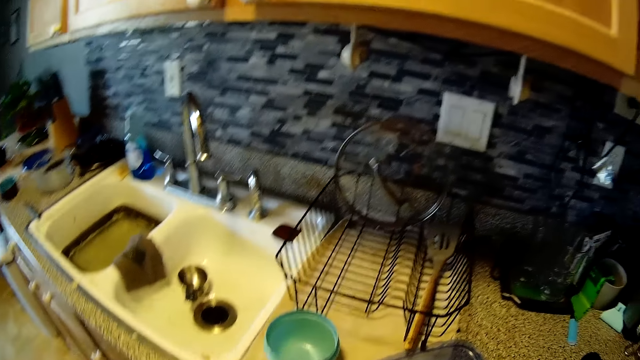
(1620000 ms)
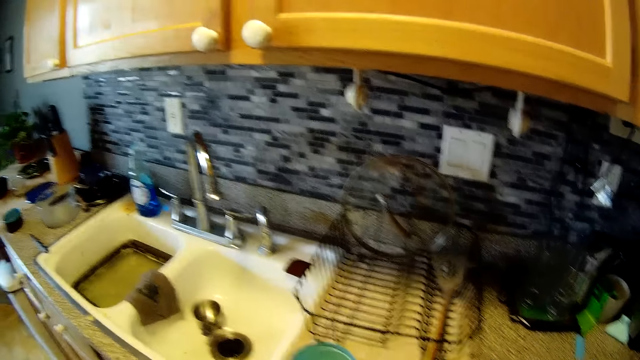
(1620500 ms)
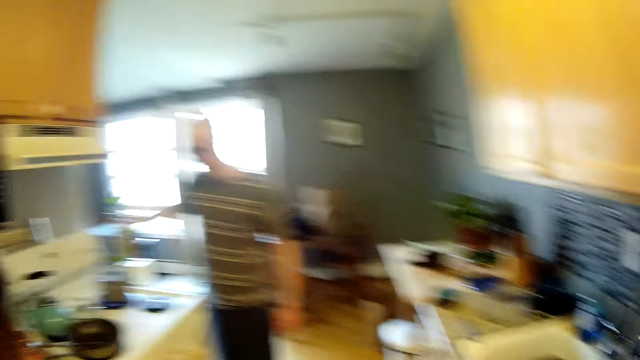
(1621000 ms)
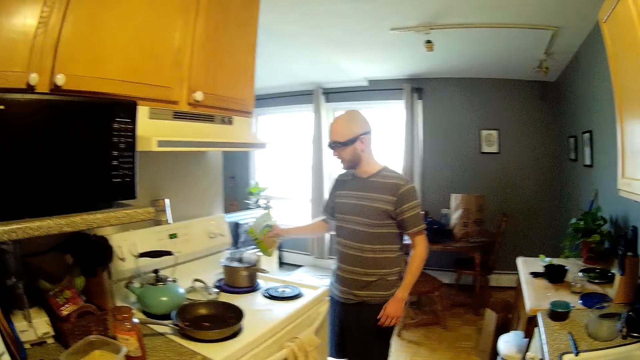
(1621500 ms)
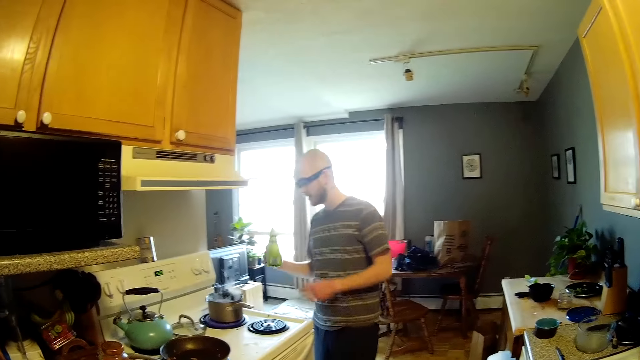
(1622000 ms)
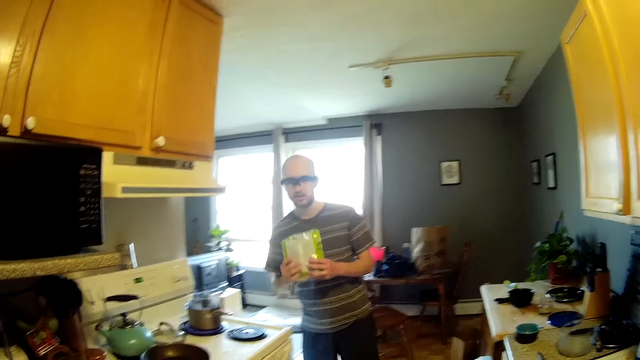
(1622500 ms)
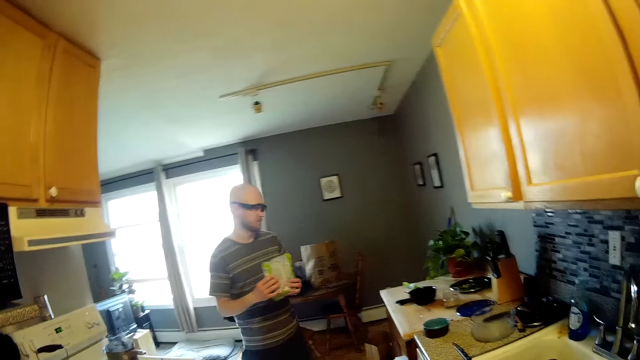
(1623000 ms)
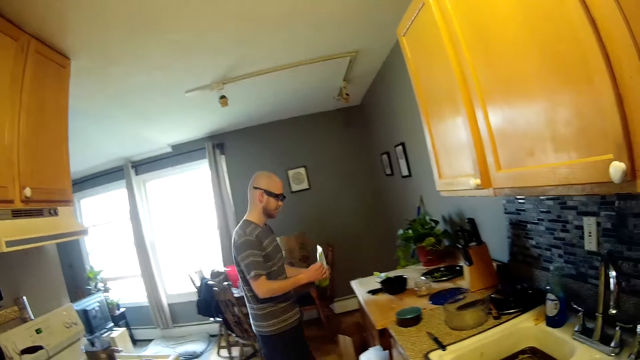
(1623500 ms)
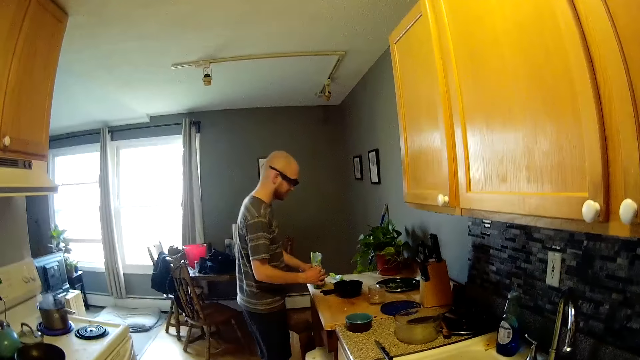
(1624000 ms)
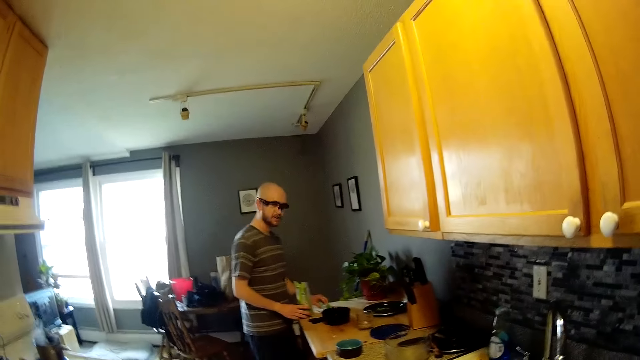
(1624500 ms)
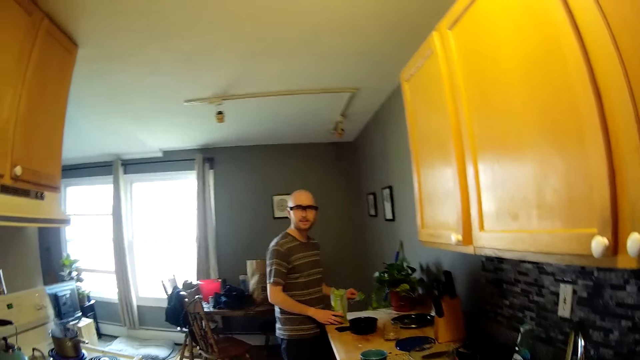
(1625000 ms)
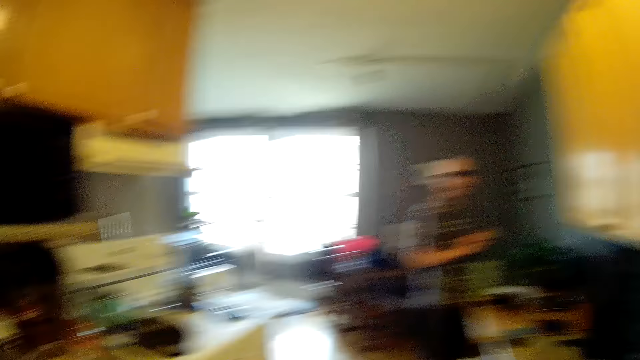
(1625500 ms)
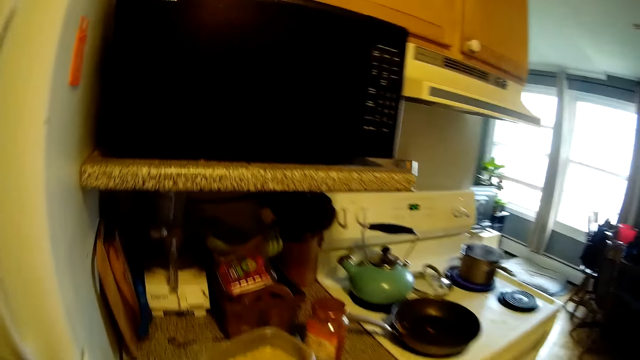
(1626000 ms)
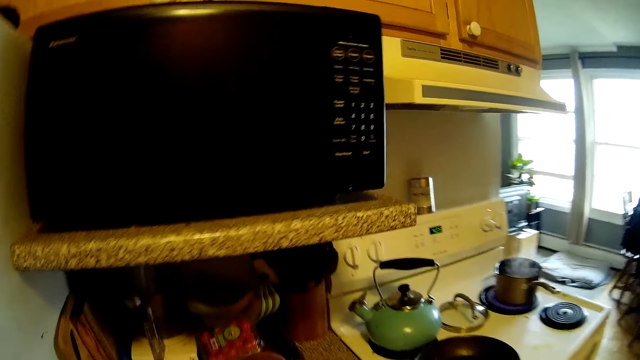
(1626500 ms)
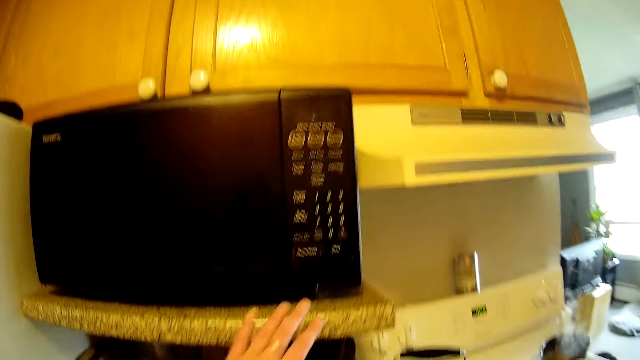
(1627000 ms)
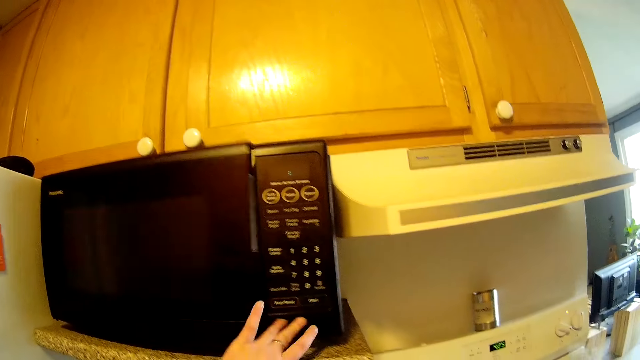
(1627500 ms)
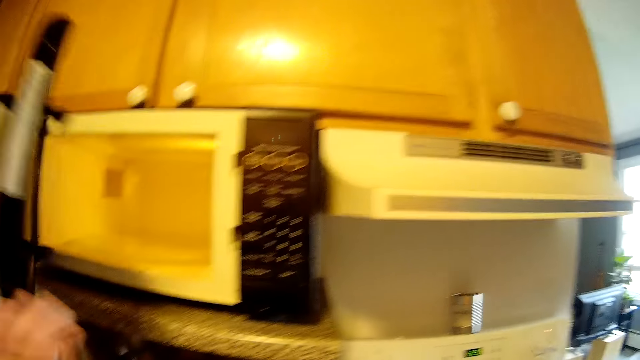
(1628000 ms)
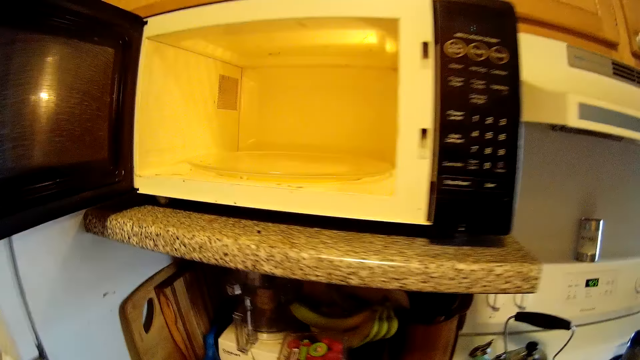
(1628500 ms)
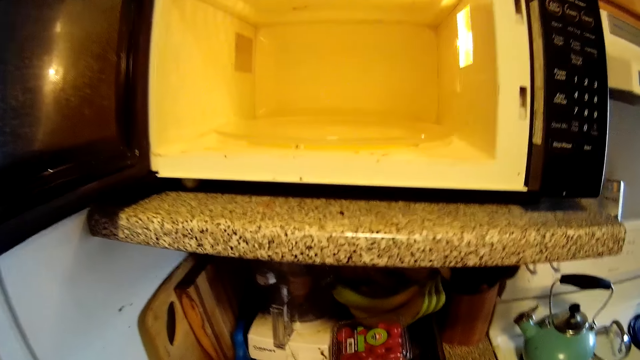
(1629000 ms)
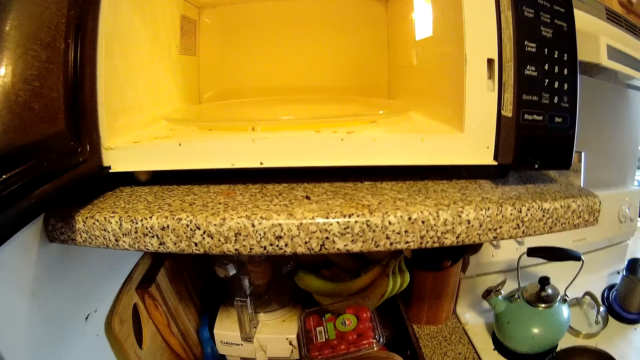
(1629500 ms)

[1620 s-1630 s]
The man pours rice from a packet of rice in his right hand into a pot on an electric cooker. The camera wearer looks at the man. The man drops the pack of rice on the kitchen countertop. The camera wearer talks to the man. The man picks up a peg from the kitchen countertop with his left hand. The man talks to the camera wearer. The camera wearer walks. She opens a microwave oven on a slab with her left hand.

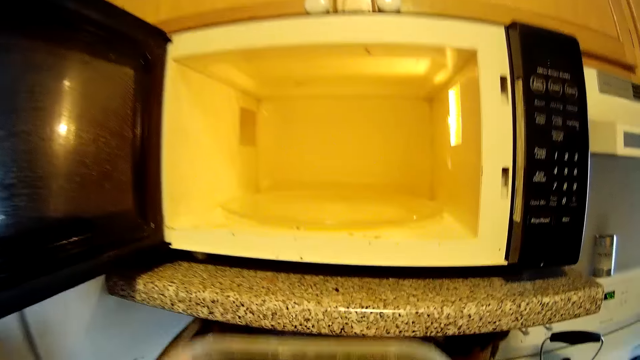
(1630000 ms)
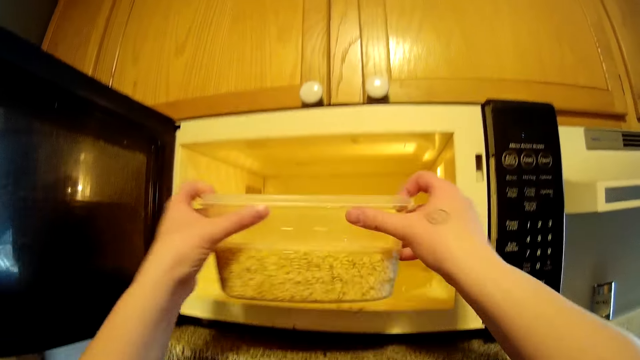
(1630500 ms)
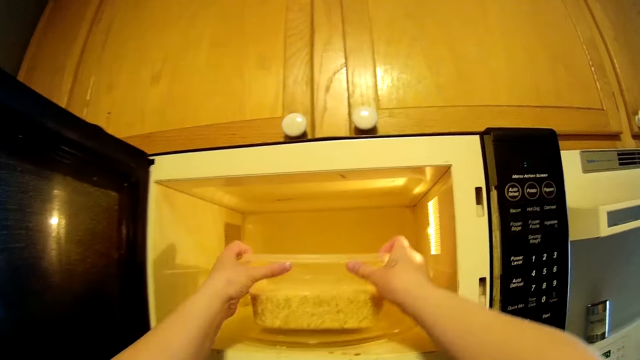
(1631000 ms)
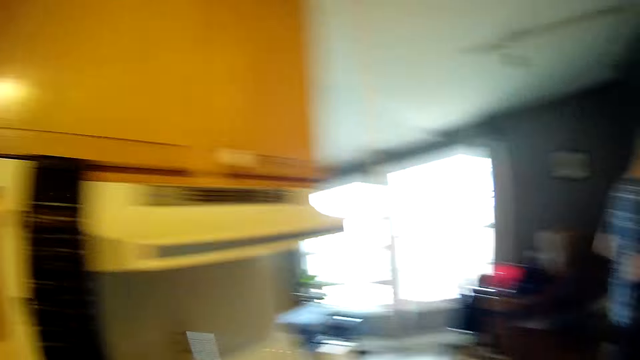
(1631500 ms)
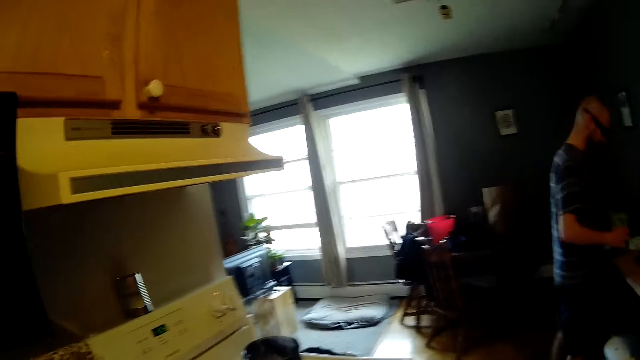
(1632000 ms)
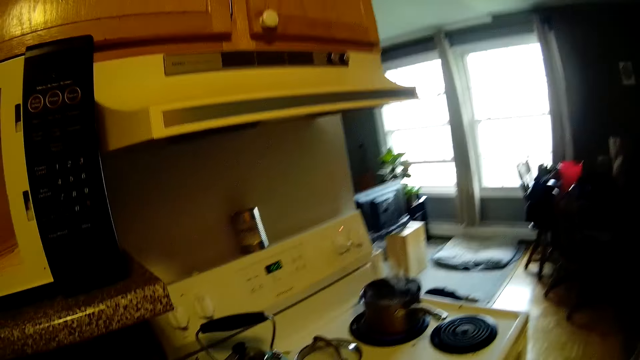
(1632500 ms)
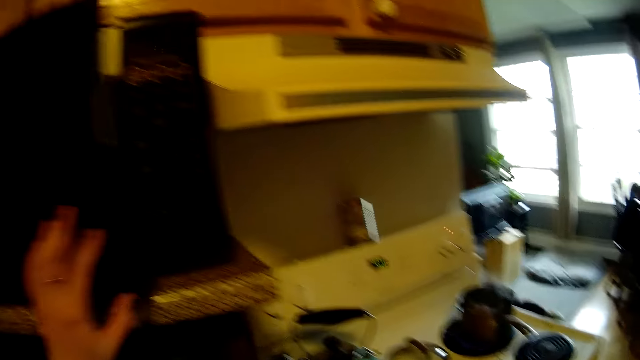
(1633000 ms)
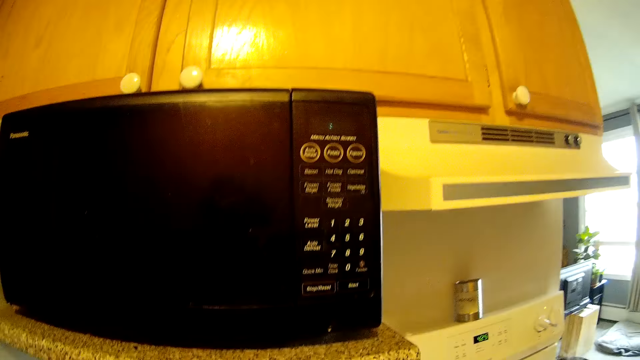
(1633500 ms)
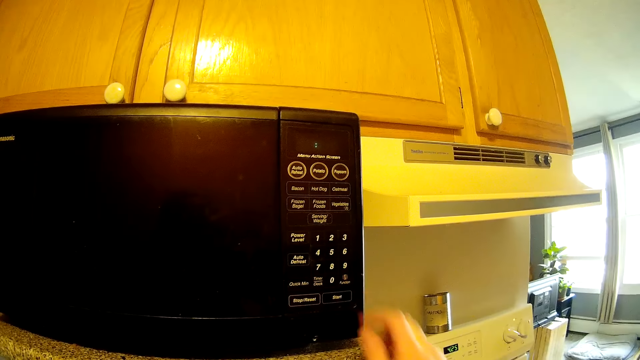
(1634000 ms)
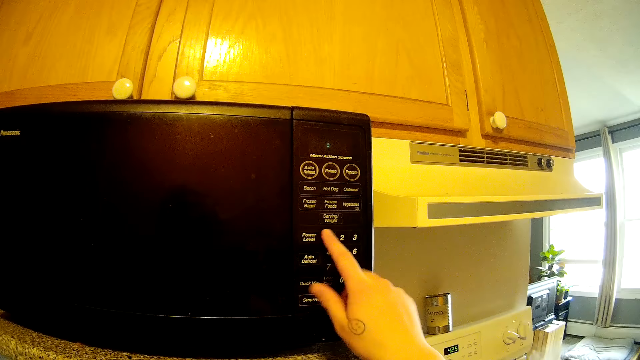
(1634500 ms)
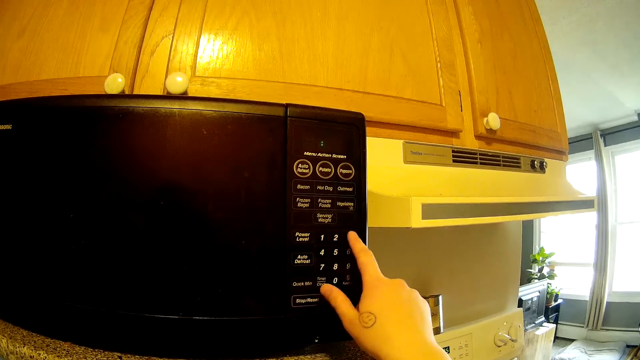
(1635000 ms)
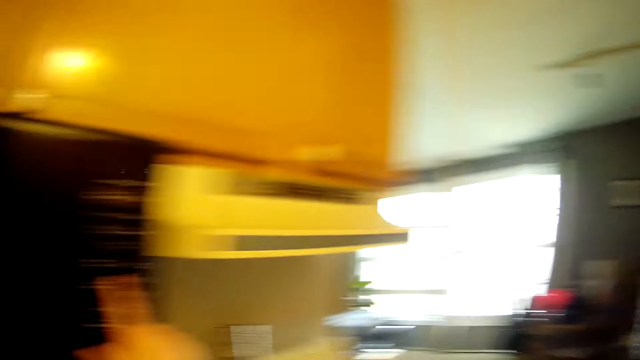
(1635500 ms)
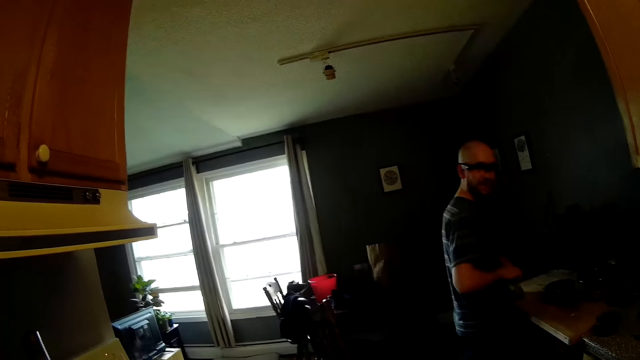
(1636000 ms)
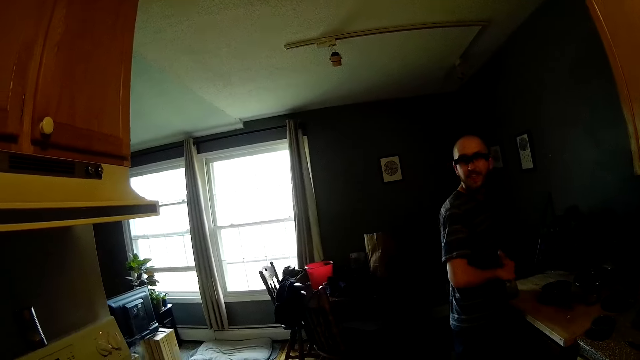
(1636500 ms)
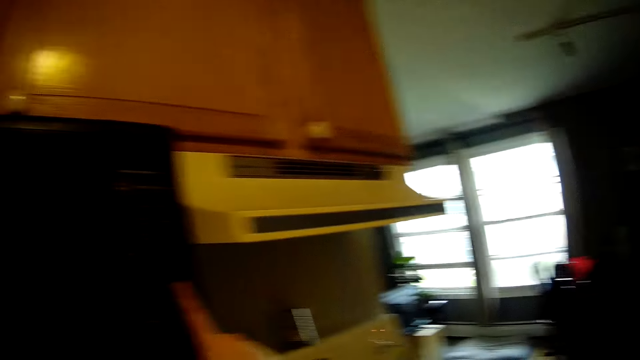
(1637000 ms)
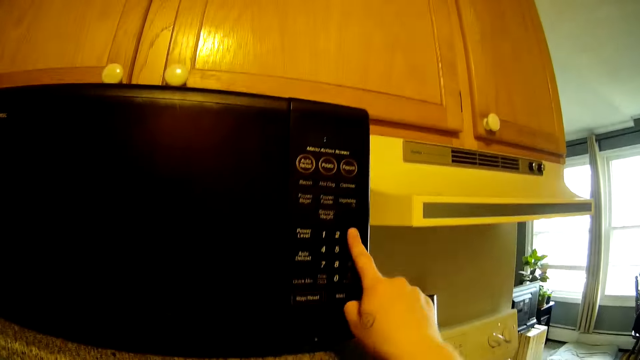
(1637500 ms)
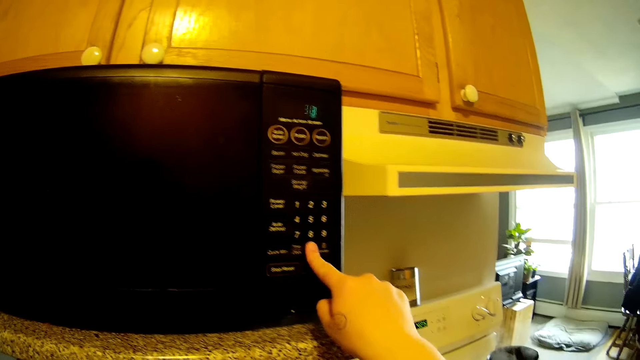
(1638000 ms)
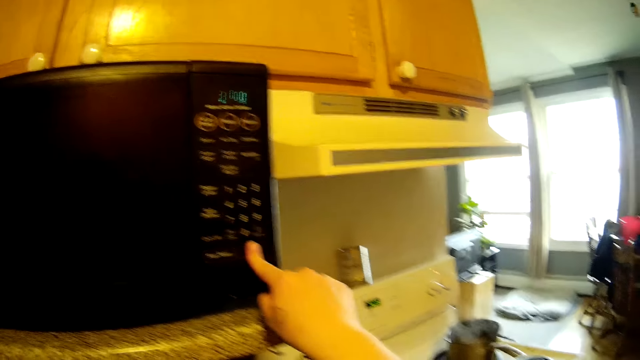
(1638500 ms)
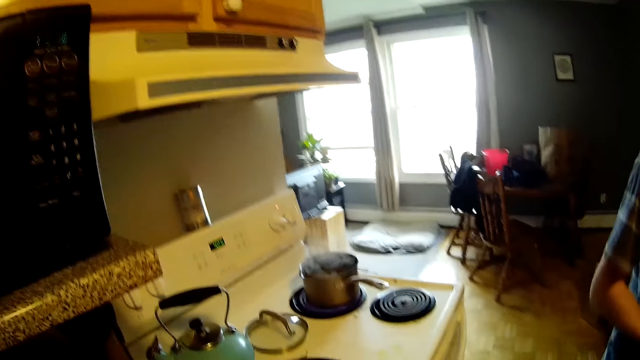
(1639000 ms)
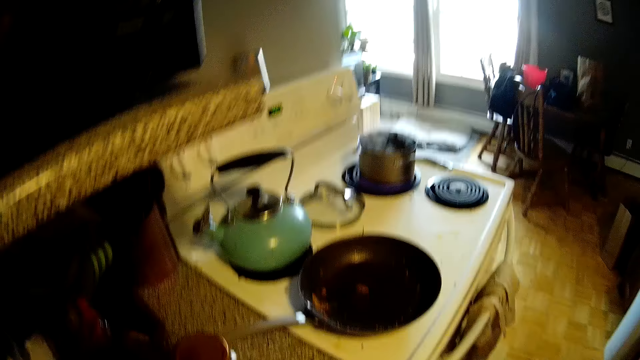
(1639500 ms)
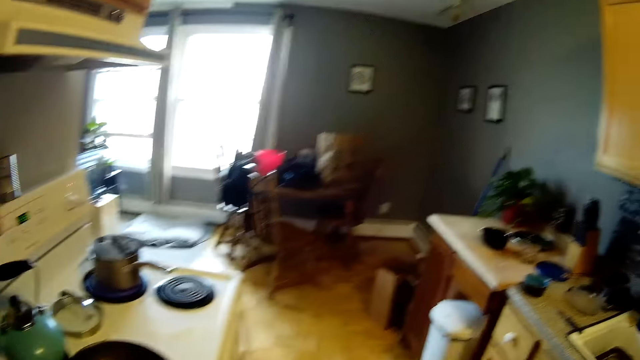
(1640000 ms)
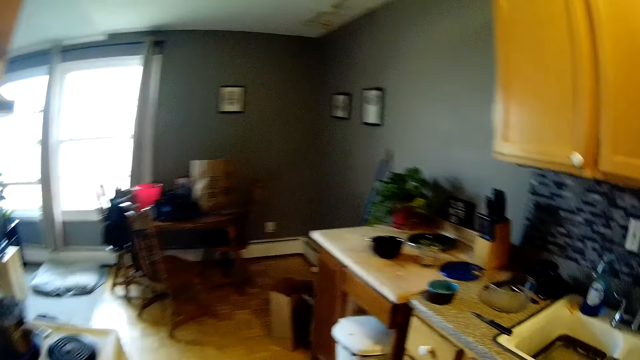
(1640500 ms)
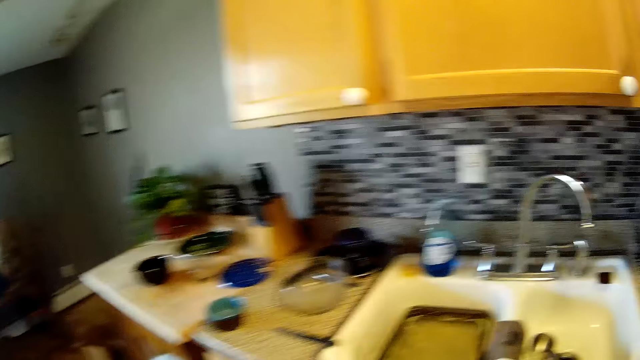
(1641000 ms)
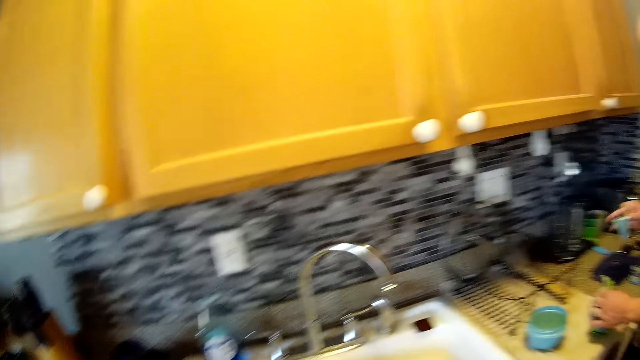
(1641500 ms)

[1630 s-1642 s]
The camera wearer places the plate of oats into the microwave oven with her hands. She looks at a man. She closes the microwave oven with her left hand. She sets the timer of the microwave oven with her right hand. She puts on the microwave. Another man folds the cereal pack on the cabinet with both hands. The camera wearer converses with the other man. She presses the microwave buttons with her right hand.
